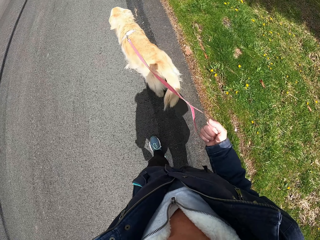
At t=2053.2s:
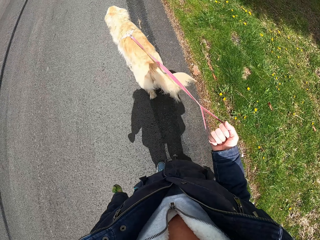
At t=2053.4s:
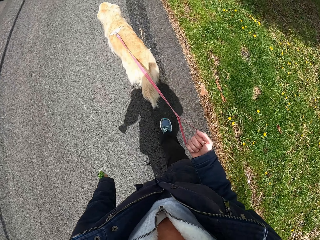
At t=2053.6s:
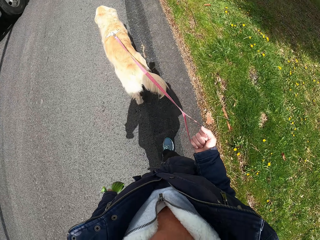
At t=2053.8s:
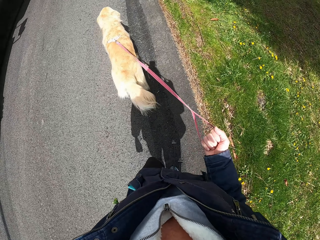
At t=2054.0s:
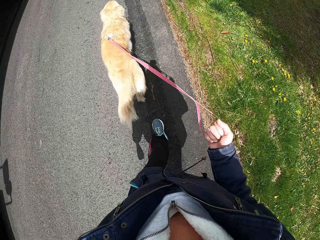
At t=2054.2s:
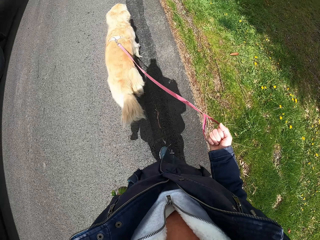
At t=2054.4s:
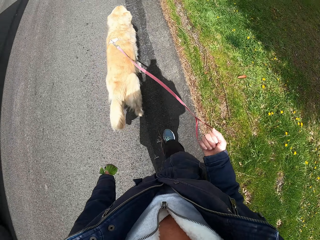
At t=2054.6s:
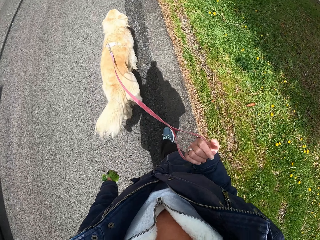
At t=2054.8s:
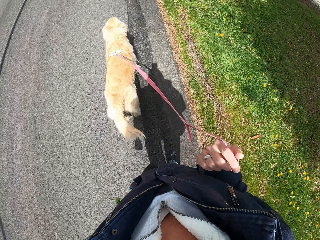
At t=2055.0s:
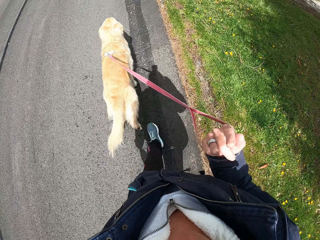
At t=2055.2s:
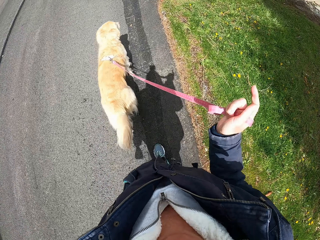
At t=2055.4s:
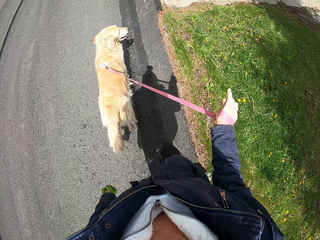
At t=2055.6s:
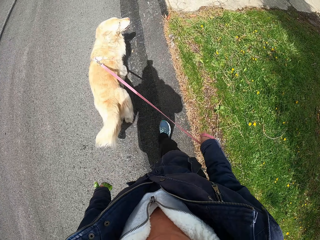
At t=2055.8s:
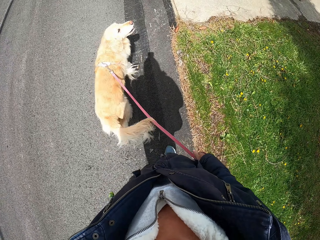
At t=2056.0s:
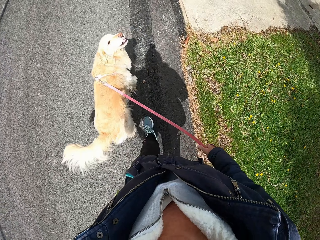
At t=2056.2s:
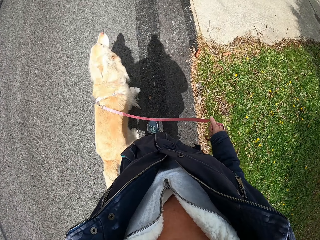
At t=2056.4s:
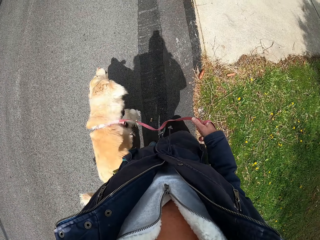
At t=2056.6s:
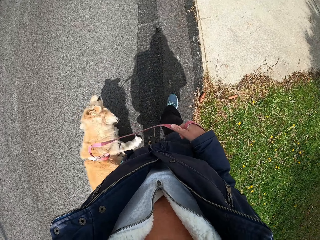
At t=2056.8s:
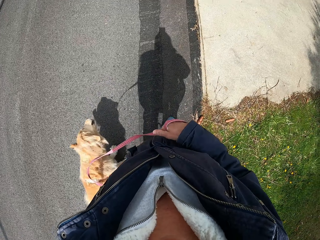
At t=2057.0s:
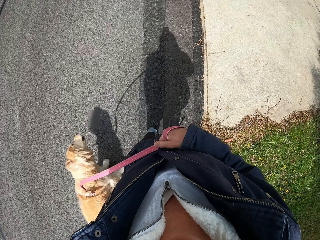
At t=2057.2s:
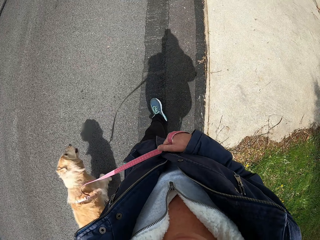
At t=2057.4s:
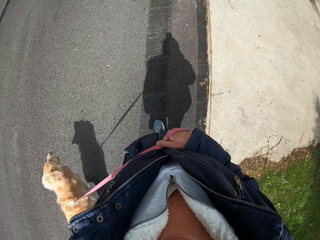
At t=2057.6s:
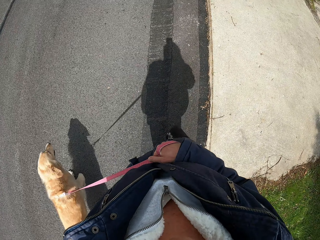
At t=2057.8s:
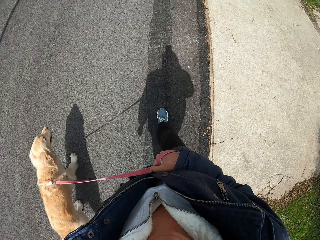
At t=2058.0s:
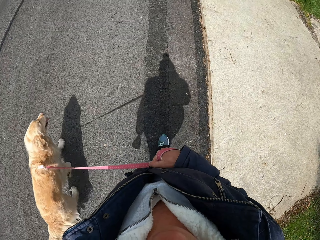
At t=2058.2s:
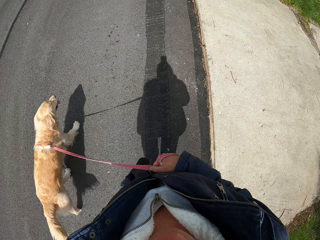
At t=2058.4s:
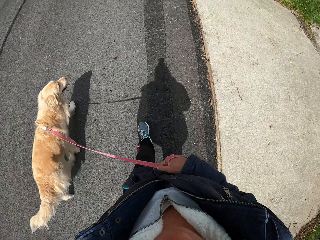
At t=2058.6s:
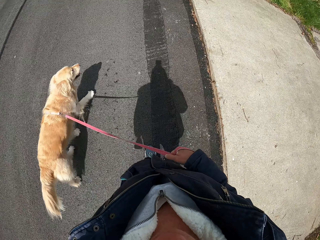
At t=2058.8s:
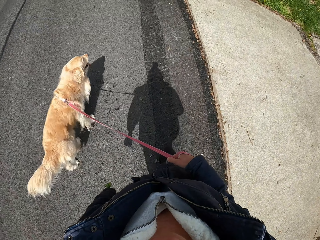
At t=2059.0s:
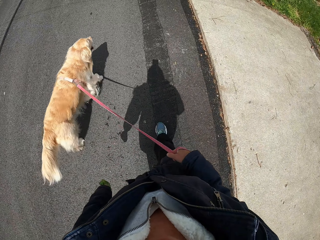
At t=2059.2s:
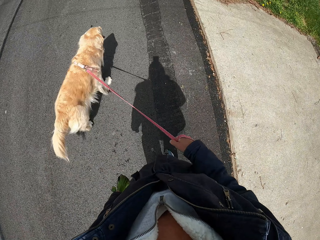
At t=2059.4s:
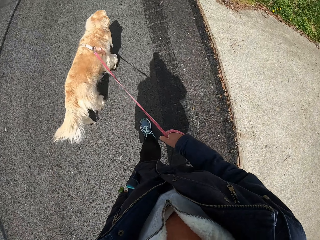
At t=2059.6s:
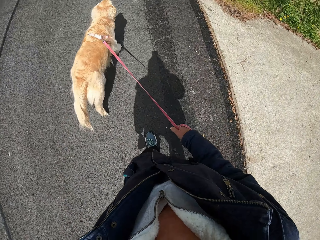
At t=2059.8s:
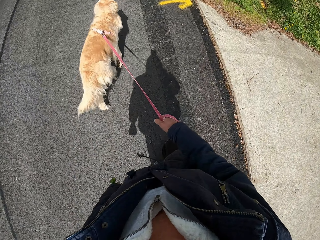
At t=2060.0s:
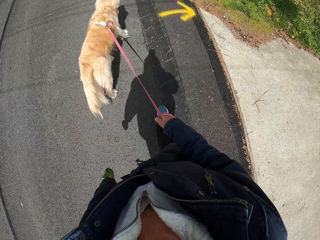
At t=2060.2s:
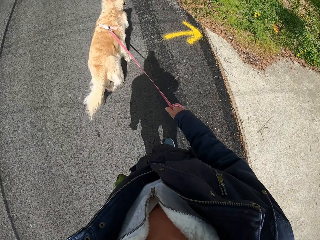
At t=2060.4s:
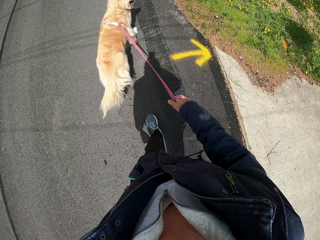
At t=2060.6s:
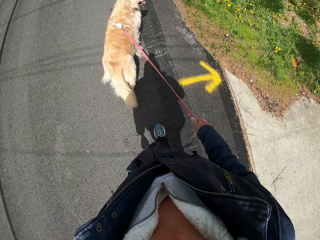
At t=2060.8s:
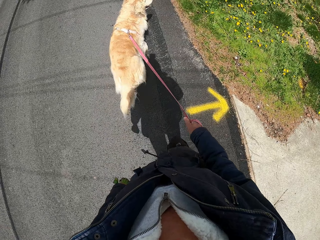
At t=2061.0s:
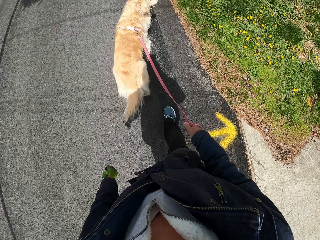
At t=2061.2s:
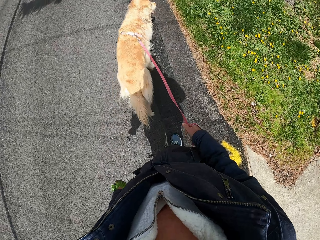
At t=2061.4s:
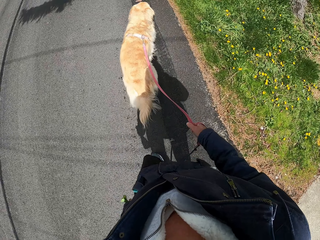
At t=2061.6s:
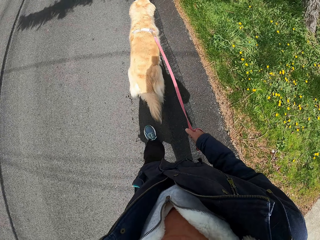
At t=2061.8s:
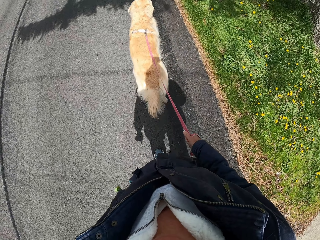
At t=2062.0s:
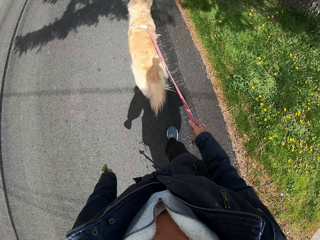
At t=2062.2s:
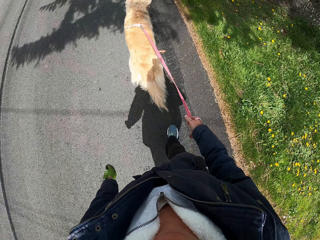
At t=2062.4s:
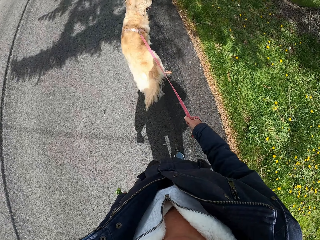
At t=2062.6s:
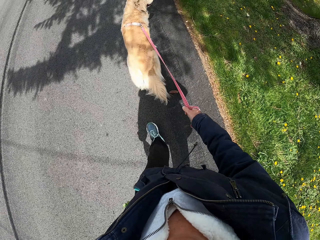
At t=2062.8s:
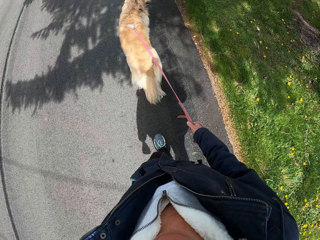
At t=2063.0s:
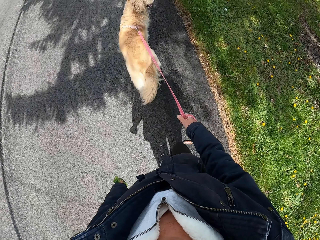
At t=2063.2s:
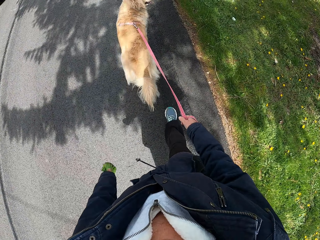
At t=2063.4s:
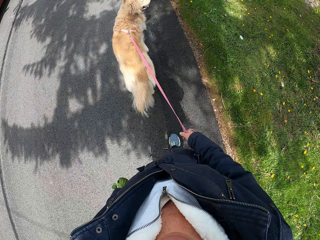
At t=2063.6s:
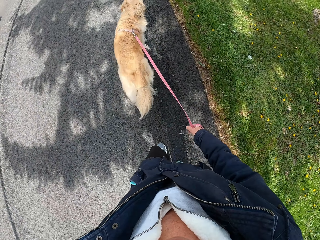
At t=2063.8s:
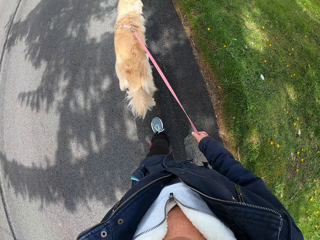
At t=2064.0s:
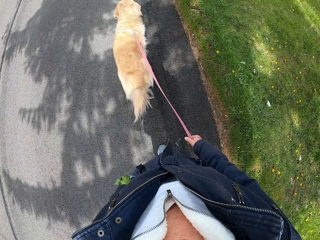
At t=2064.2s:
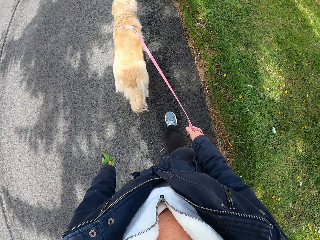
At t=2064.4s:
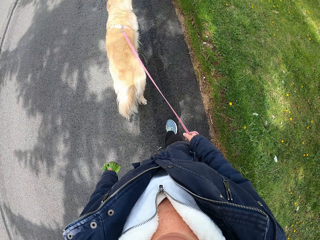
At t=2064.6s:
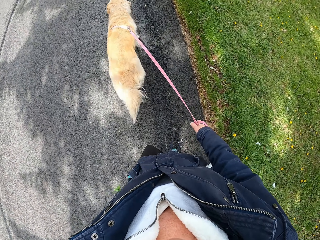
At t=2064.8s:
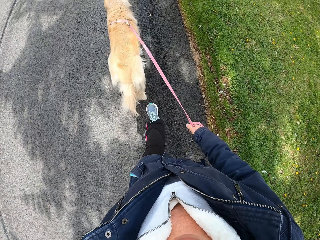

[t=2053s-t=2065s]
The camera wearer folds the dog's leash on her hands. She walks the dog along the pavement.

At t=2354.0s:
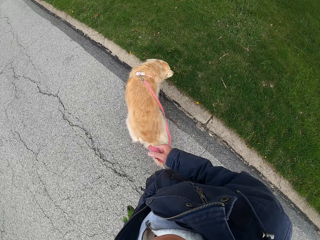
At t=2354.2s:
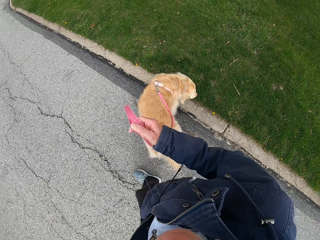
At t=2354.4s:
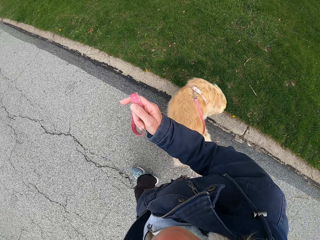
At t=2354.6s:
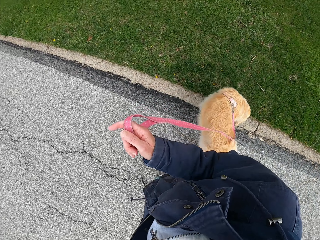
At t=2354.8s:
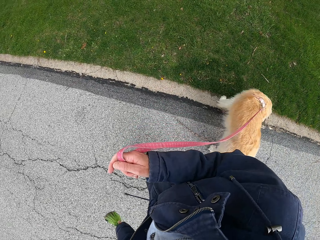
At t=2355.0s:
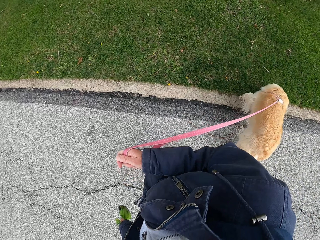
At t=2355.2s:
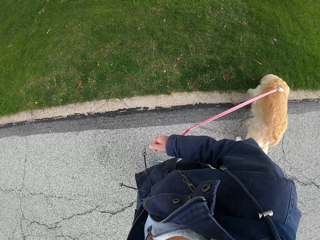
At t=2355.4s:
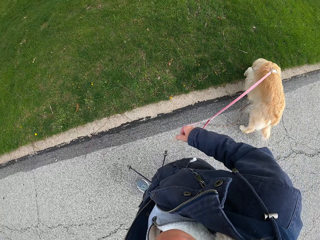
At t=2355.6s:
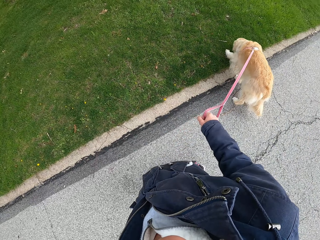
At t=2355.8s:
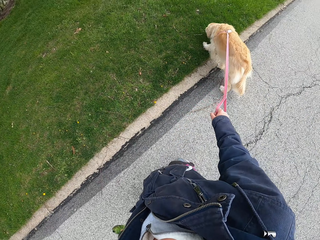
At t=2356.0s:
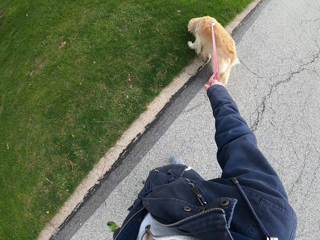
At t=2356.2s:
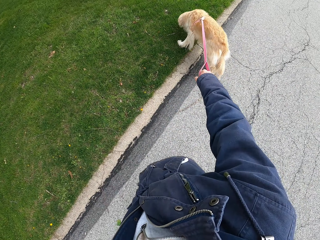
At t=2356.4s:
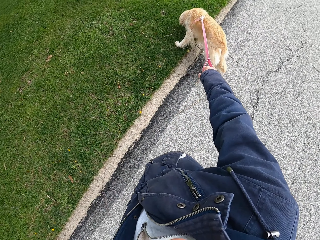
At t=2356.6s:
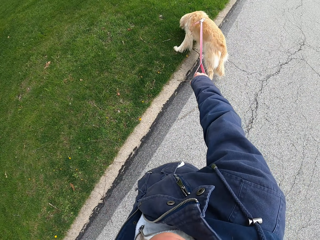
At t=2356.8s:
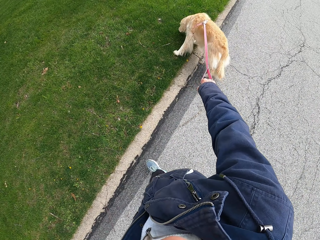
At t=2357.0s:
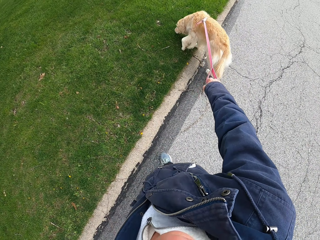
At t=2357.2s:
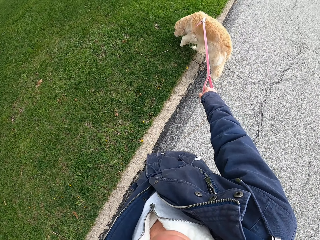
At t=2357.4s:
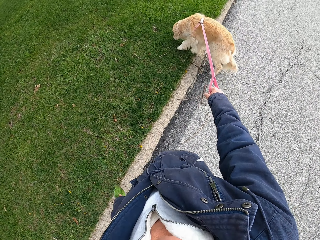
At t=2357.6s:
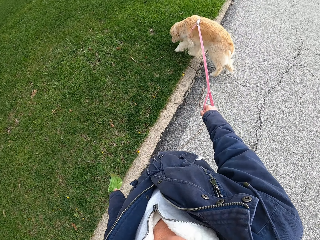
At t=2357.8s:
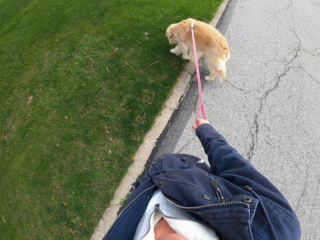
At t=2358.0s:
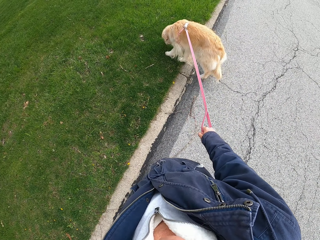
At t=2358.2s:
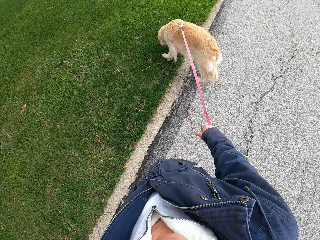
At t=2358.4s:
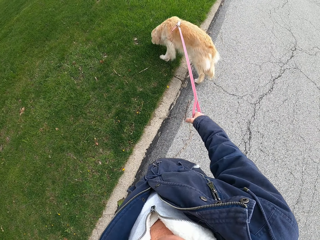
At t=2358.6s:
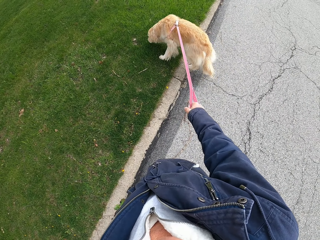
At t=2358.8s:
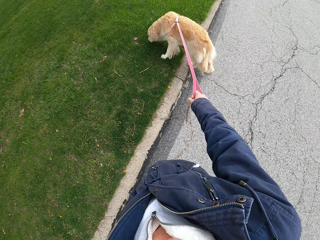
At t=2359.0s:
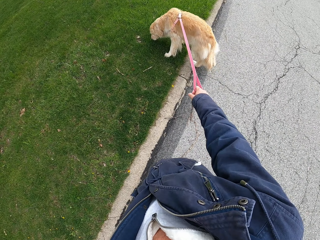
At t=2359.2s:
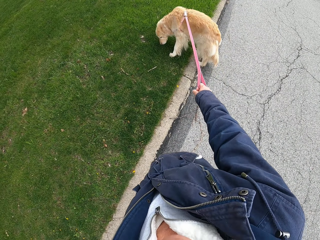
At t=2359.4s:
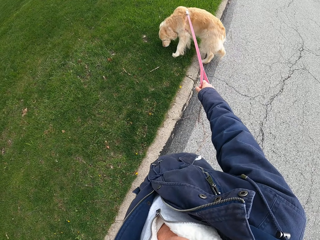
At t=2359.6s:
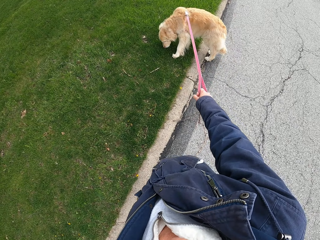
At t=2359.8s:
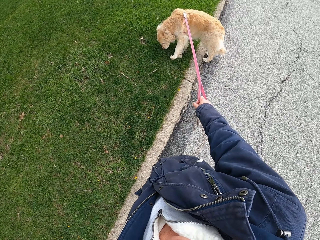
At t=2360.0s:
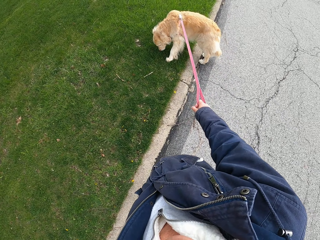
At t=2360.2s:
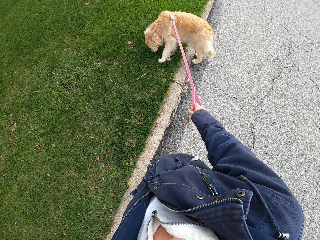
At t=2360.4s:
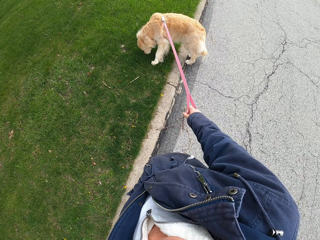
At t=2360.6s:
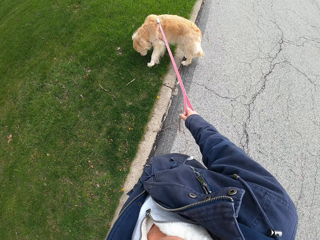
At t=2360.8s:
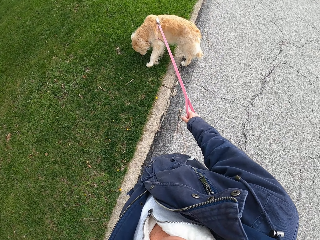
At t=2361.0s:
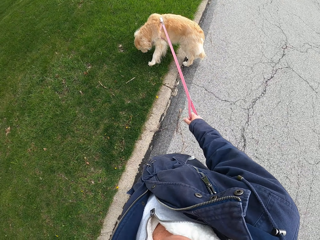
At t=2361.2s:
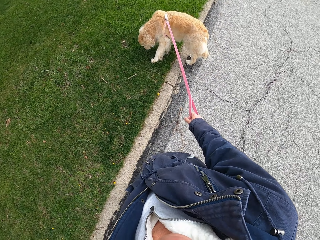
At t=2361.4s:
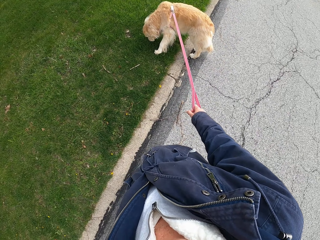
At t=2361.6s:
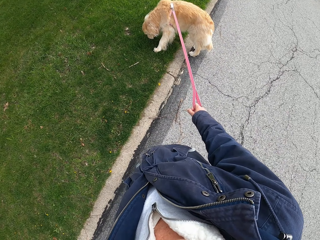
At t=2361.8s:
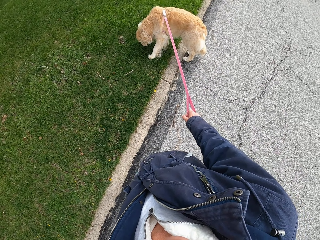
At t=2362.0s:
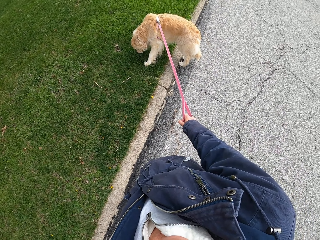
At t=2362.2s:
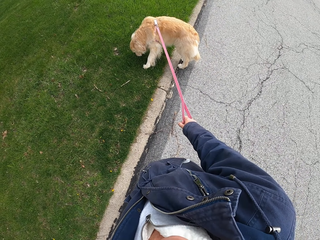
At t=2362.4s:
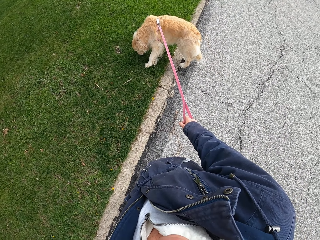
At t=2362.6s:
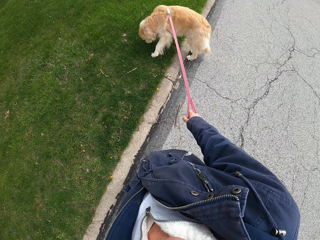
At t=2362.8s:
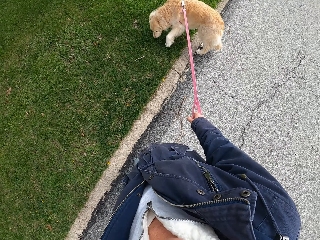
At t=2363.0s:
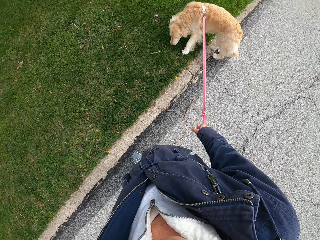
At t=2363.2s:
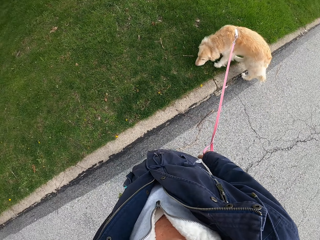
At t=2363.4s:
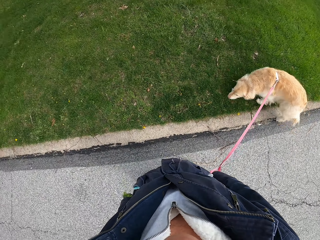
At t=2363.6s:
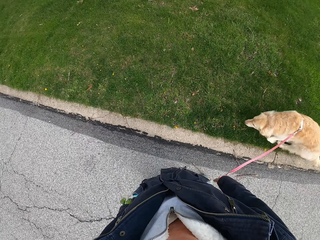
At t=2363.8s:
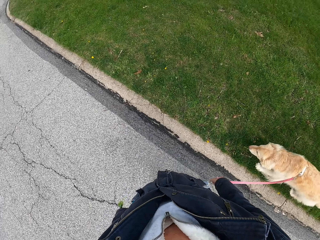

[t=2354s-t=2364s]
The camera wearer stops on the road.
